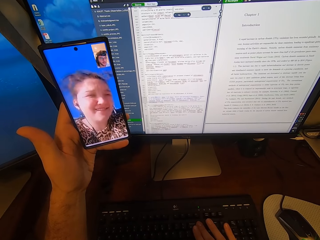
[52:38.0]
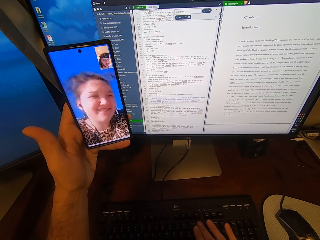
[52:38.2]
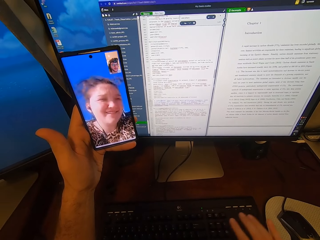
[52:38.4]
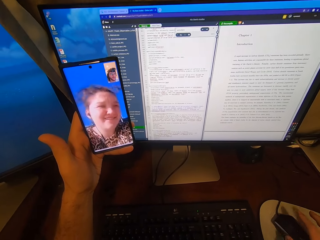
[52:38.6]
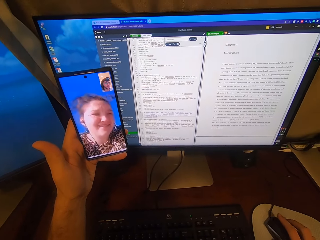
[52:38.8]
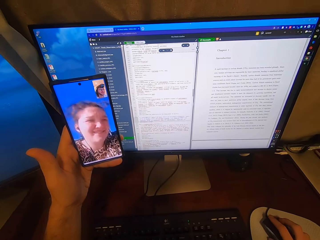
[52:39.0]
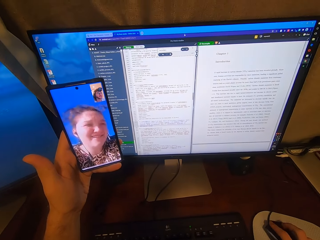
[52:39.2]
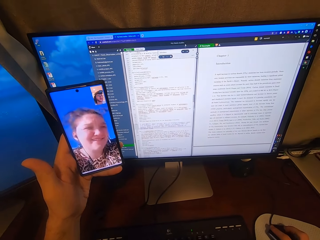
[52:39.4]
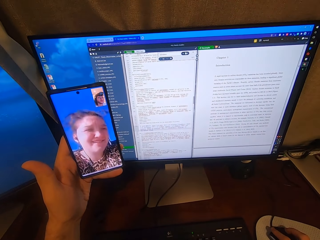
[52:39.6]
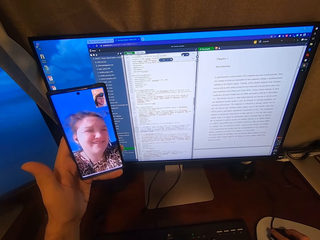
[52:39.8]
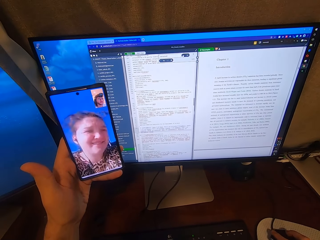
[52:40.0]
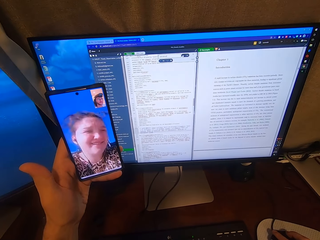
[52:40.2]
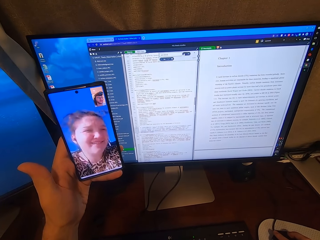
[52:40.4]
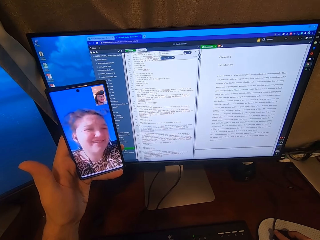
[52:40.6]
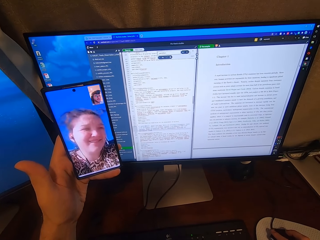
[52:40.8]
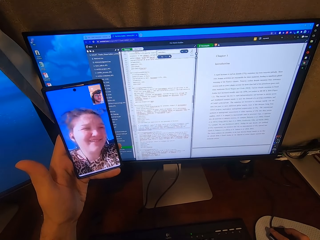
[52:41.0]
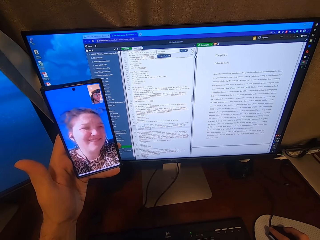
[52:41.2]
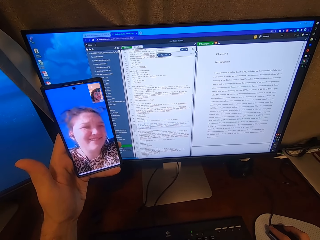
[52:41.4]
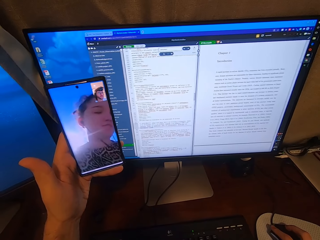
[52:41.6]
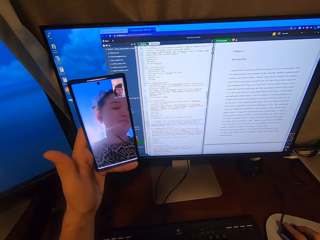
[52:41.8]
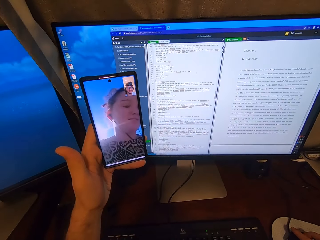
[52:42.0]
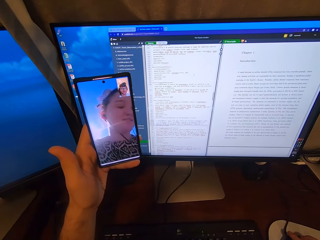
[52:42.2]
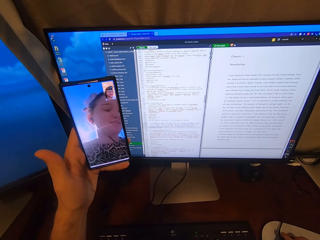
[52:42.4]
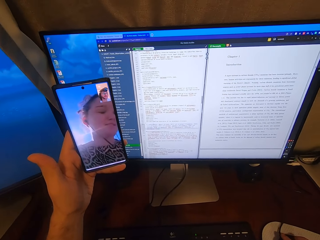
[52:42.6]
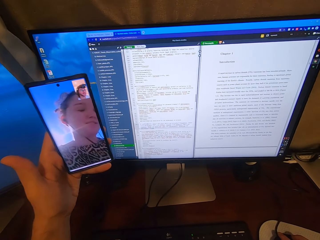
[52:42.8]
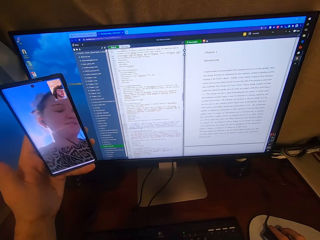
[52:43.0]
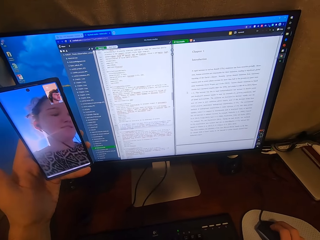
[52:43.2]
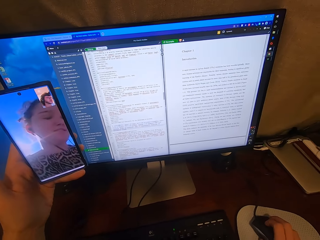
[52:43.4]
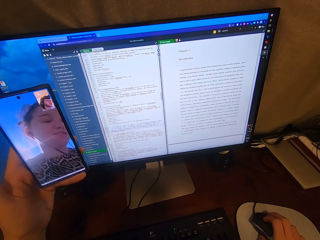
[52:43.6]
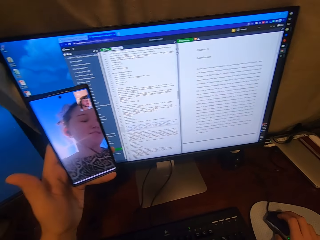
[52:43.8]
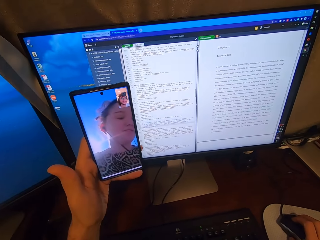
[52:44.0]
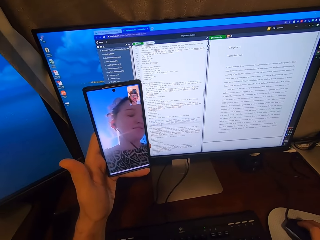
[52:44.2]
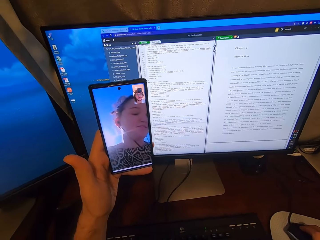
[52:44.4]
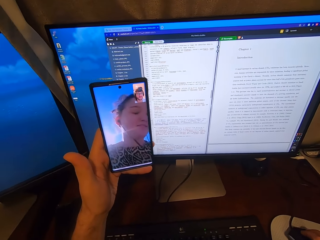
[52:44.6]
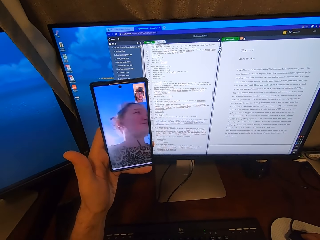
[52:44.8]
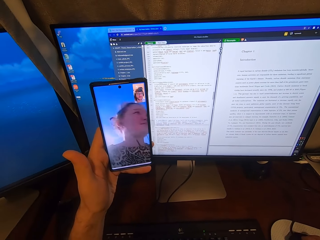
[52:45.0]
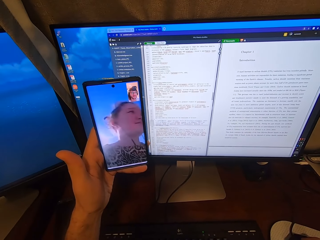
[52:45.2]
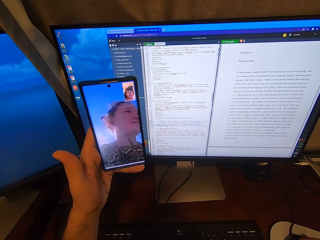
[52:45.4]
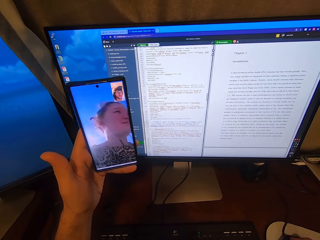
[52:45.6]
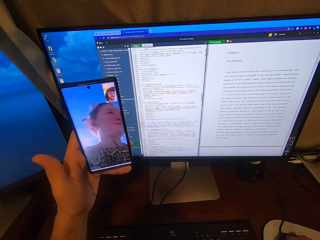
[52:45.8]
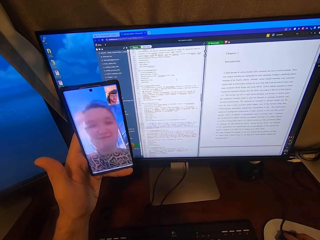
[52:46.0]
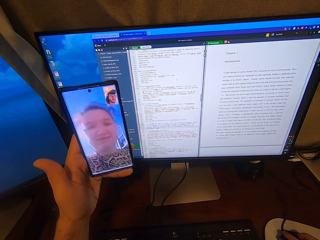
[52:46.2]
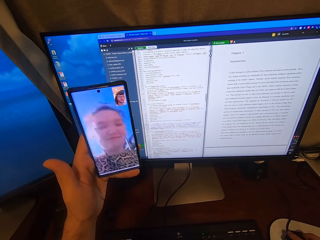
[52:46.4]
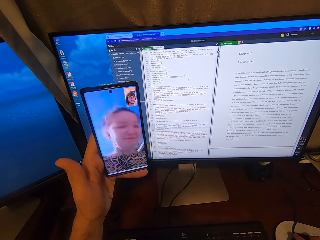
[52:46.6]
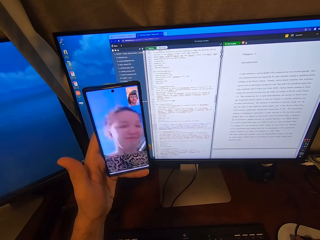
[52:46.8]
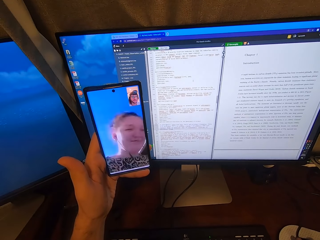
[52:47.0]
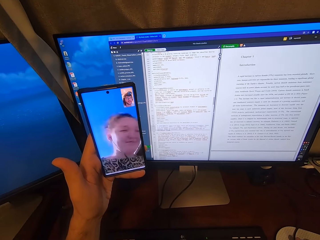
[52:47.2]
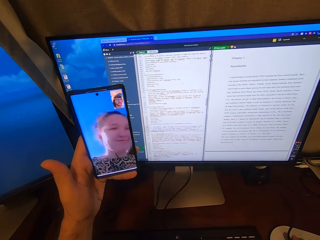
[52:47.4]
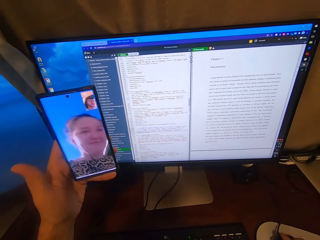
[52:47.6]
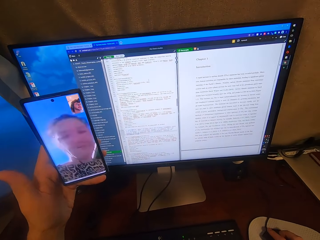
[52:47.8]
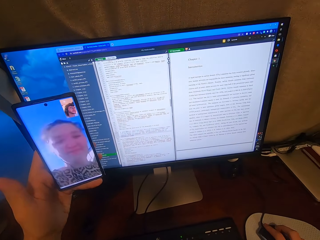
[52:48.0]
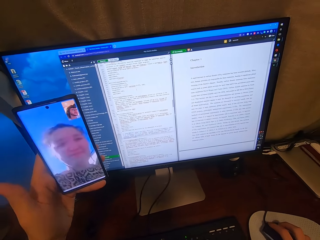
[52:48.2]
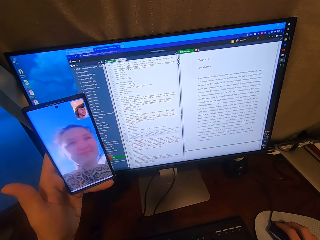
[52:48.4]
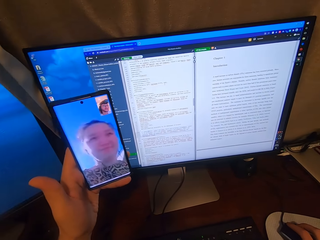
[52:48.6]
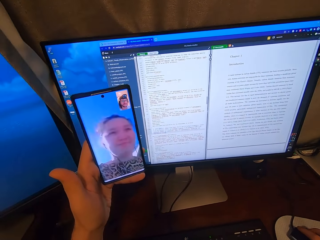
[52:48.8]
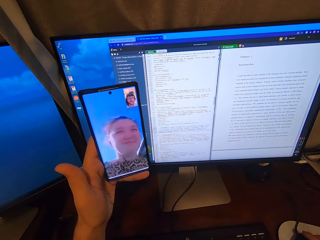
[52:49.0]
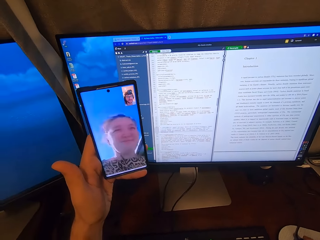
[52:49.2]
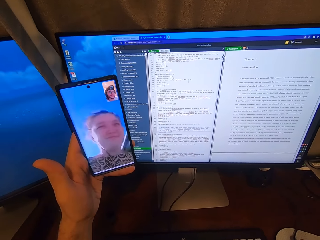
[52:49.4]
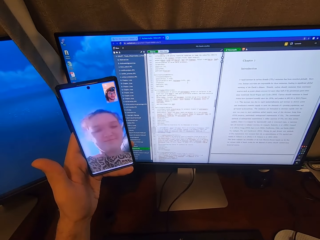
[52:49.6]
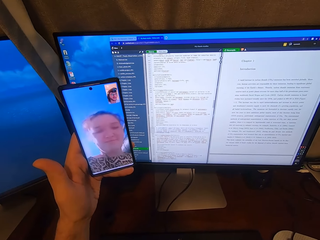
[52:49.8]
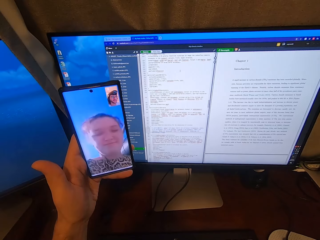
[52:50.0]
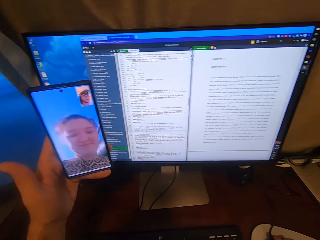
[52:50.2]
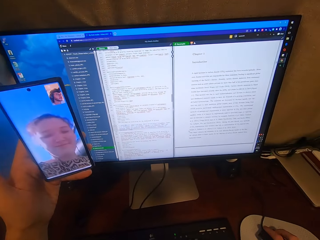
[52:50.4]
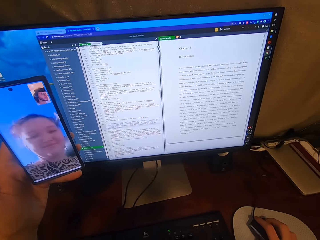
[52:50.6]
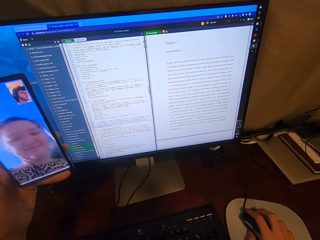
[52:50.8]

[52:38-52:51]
The camera wearer clicks on the USB mouse attached to the desktop computer with his right hand. He scrolls the computer. He looks at the phone.

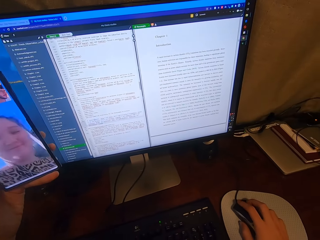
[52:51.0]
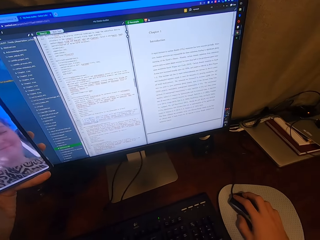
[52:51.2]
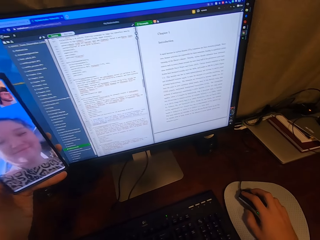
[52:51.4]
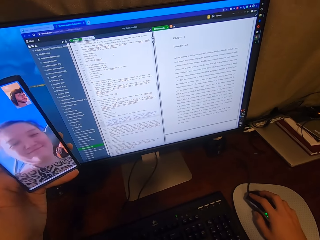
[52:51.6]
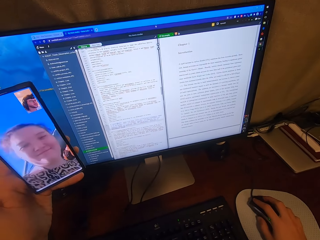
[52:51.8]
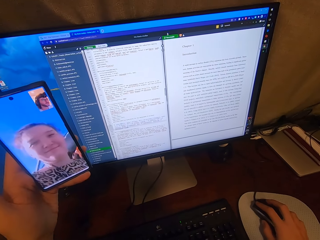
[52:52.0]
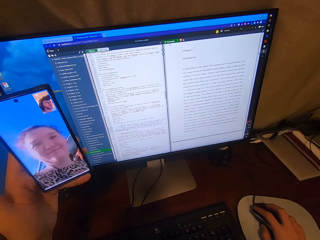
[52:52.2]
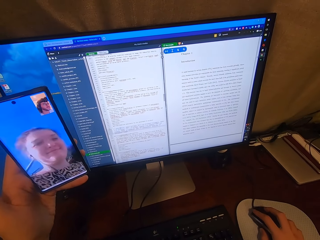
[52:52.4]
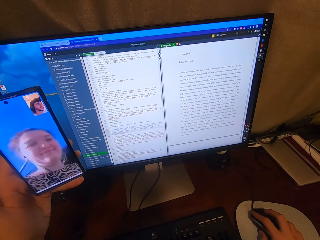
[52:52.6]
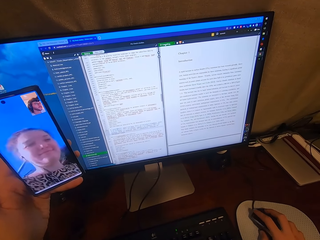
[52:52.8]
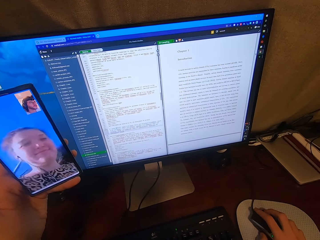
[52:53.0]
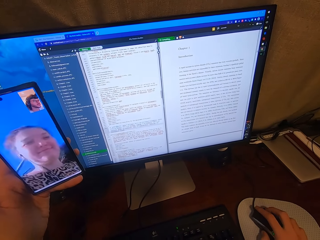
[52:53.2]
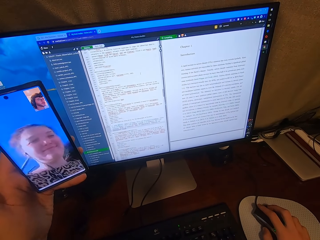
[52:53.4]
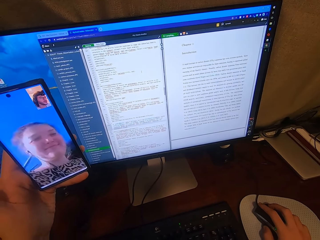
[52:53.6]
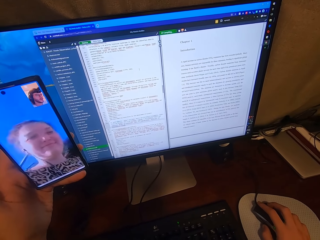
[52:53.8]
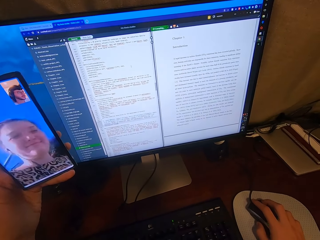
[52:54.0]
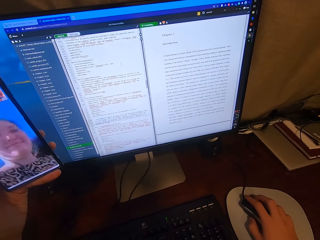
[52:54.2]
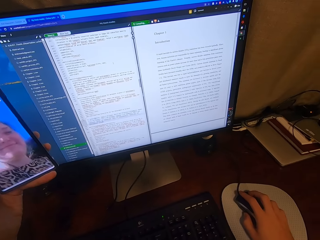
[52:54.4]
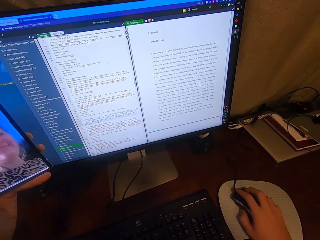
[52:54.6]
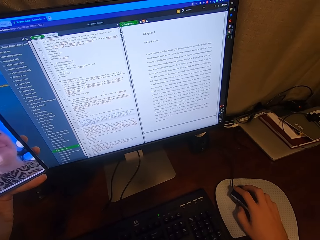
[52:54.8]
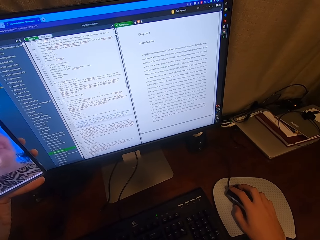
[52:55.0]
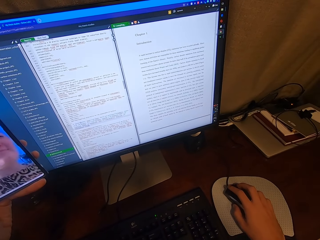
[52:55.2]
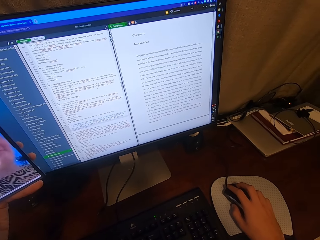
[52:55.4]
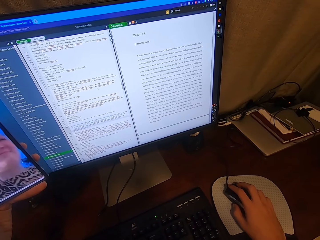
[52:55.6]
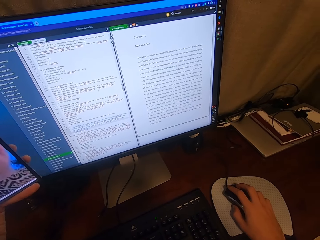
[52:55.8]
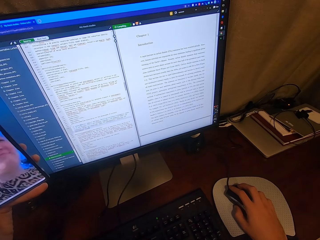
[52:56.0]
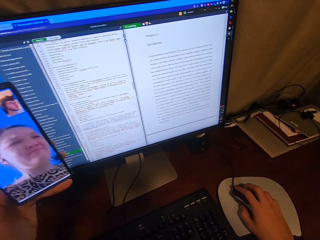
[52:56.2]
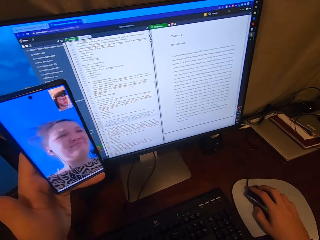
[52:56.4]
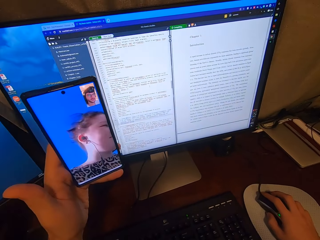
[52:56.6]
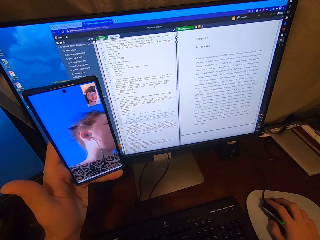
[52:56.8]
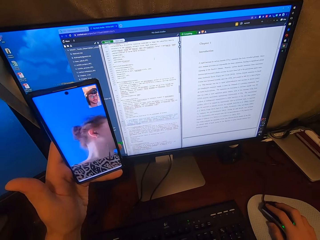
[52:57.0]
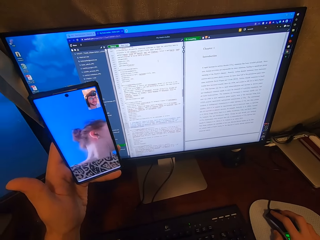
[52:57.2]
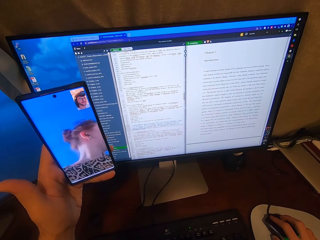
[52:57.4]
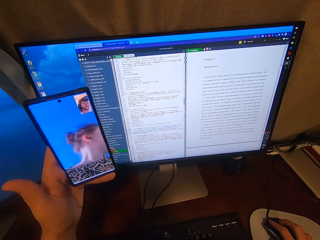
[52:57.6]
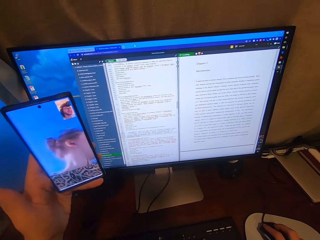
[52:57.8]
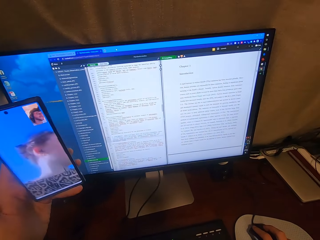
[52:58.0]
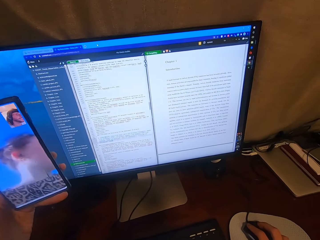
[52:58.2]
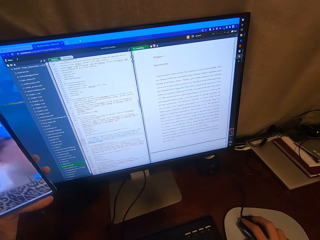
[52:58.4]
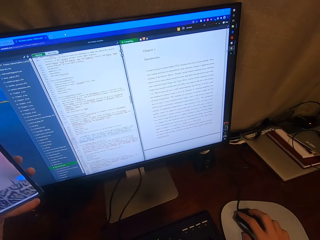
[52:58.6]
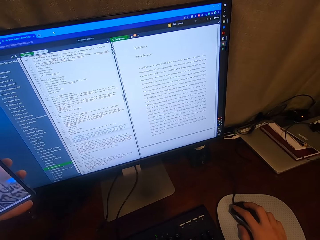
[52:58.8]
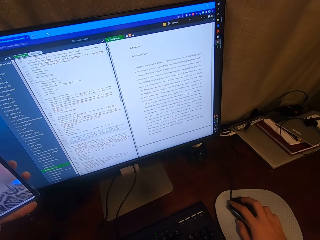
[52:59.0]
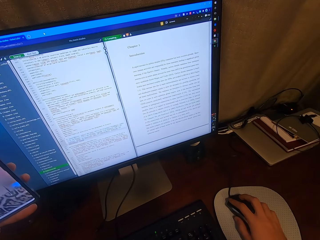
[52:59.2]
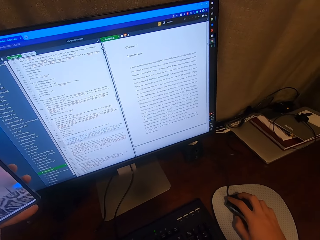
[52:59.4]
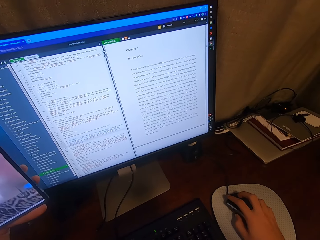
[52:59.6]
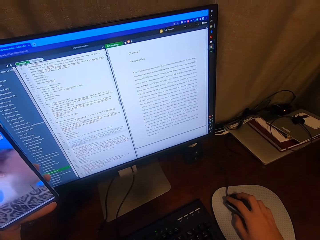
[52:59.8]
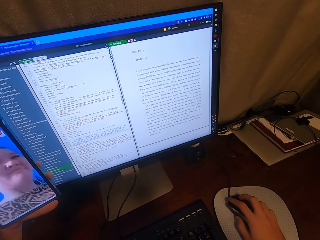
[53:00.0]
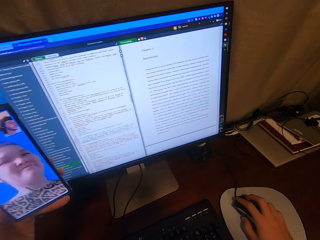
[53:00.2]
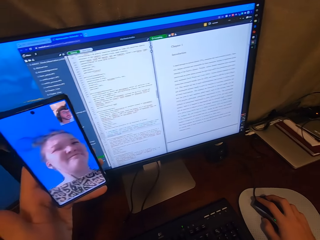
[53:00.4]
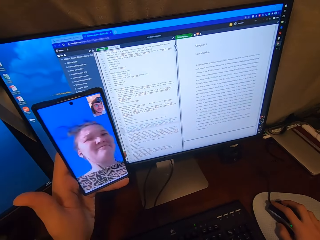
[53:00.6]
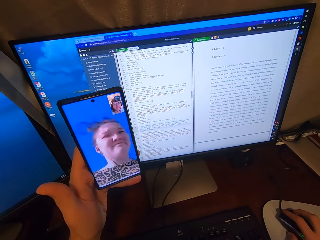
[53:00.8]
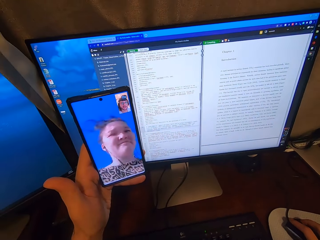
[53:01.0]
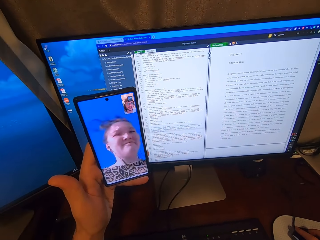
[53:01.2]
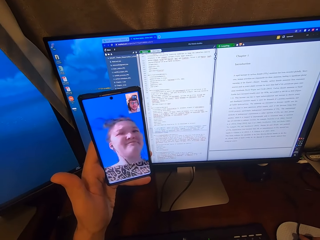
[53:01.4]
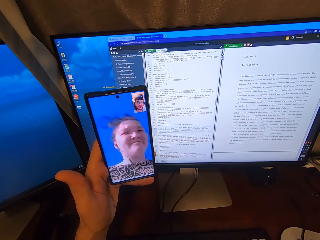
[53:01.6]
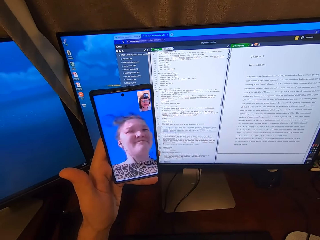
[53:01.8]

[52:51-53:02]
The camera wearer scrolls the computer.
